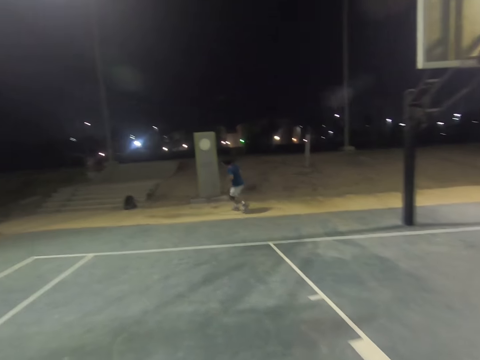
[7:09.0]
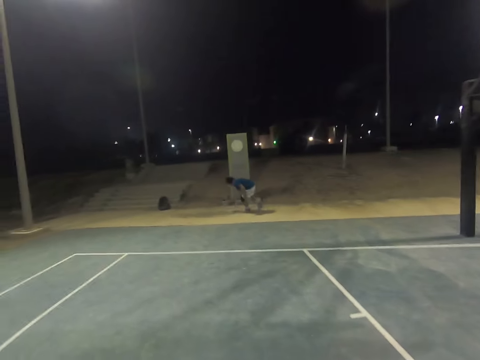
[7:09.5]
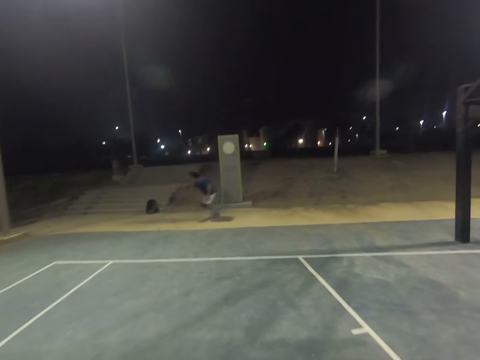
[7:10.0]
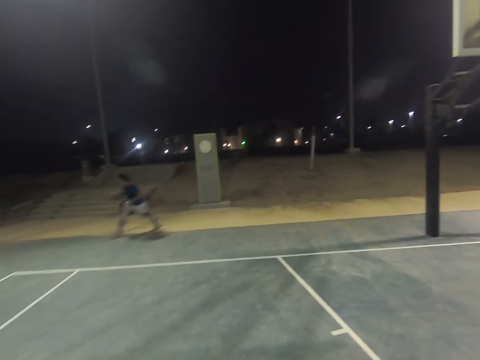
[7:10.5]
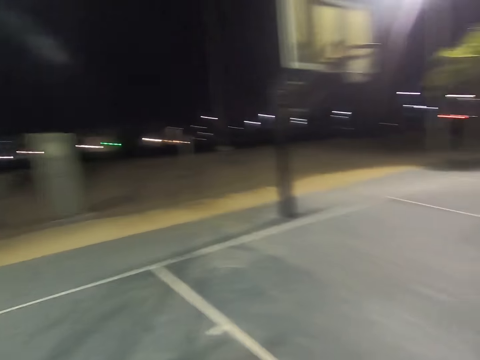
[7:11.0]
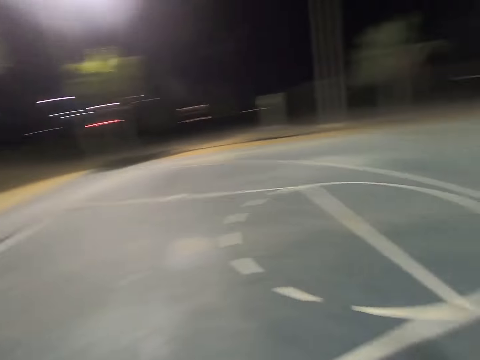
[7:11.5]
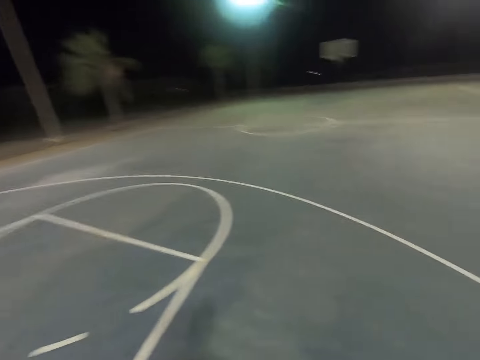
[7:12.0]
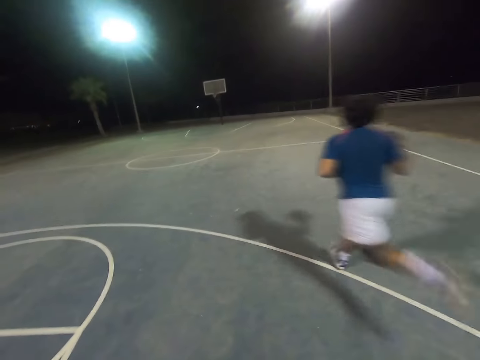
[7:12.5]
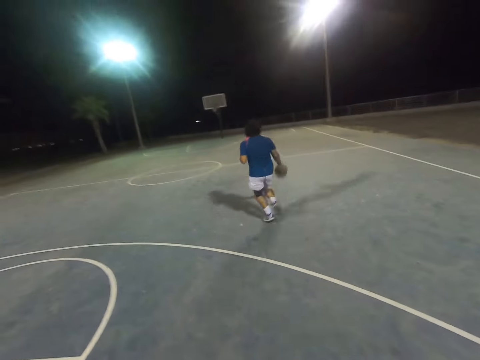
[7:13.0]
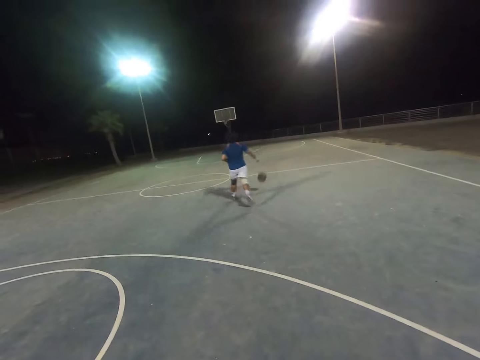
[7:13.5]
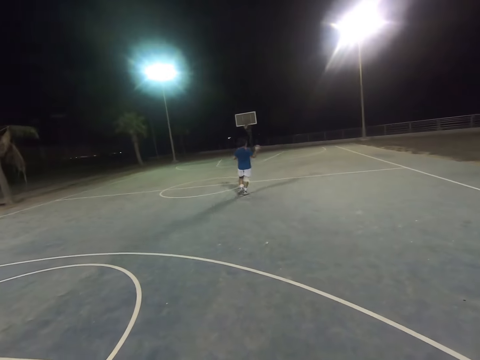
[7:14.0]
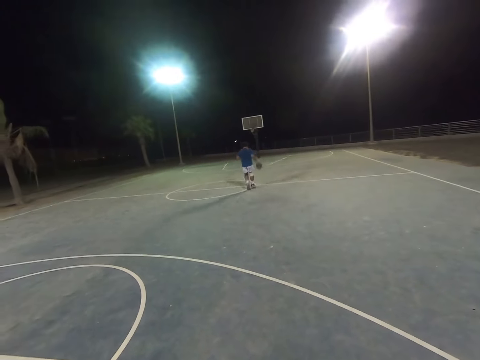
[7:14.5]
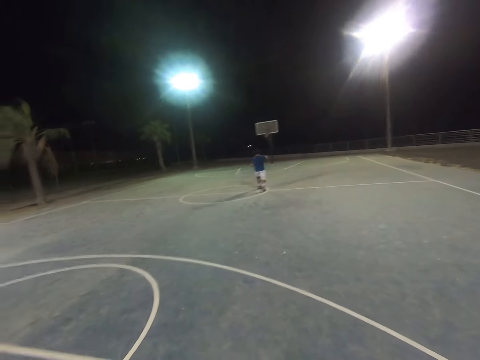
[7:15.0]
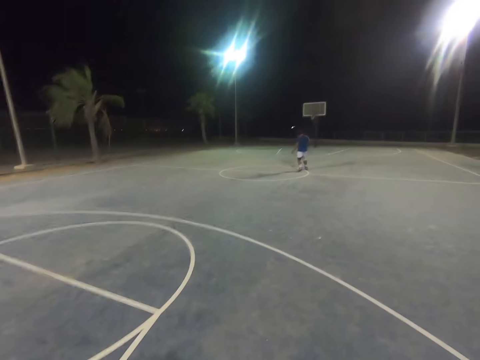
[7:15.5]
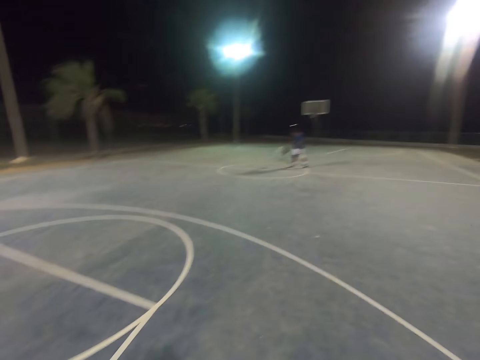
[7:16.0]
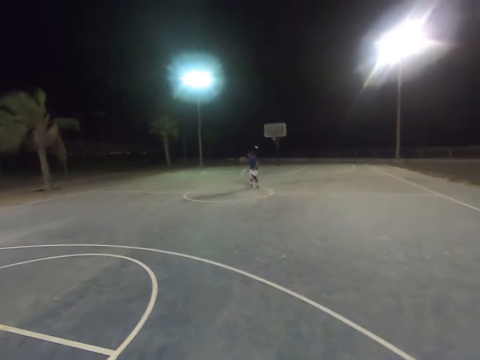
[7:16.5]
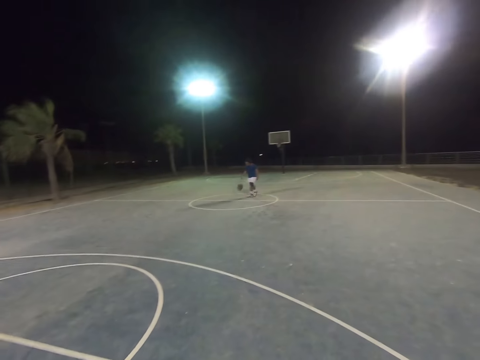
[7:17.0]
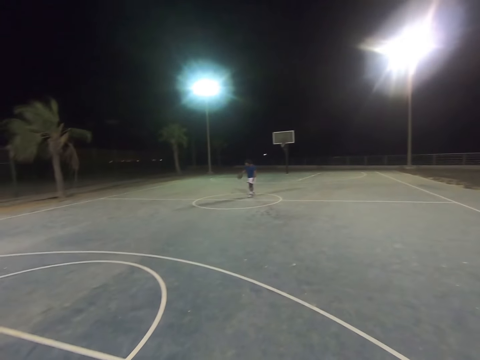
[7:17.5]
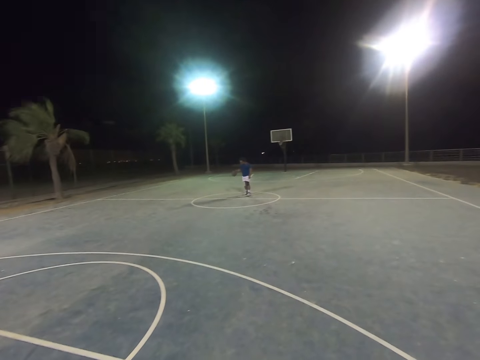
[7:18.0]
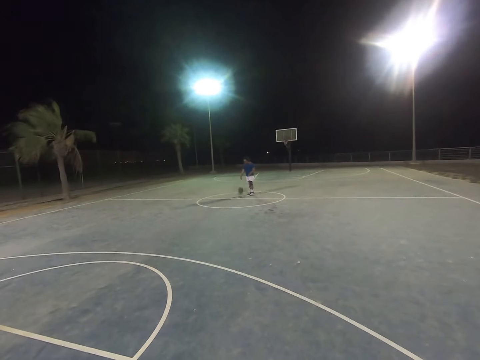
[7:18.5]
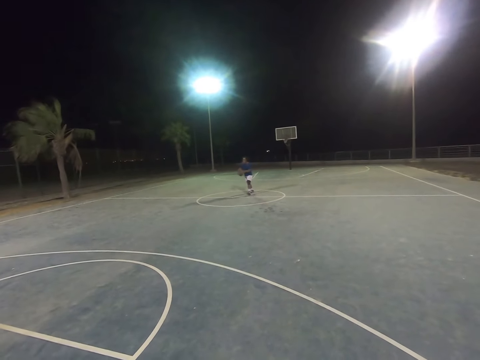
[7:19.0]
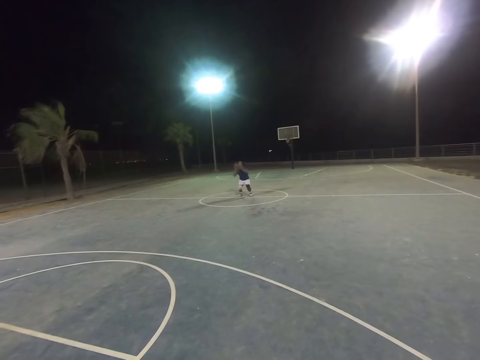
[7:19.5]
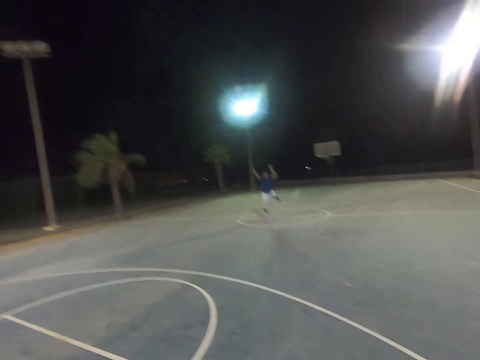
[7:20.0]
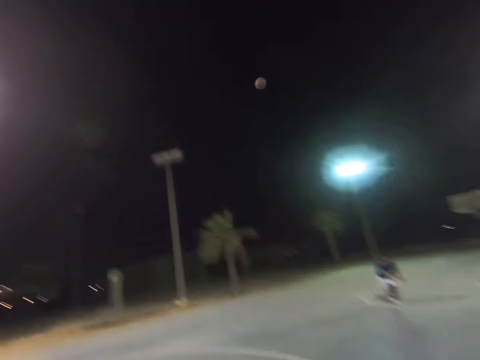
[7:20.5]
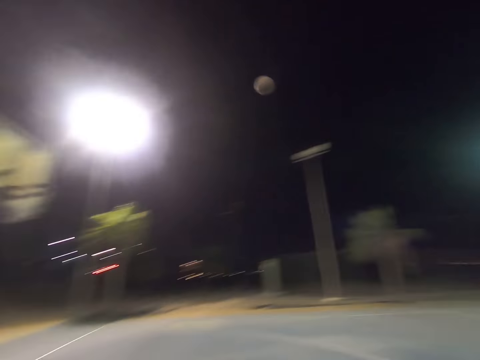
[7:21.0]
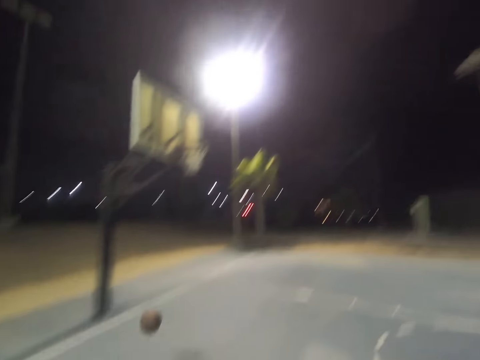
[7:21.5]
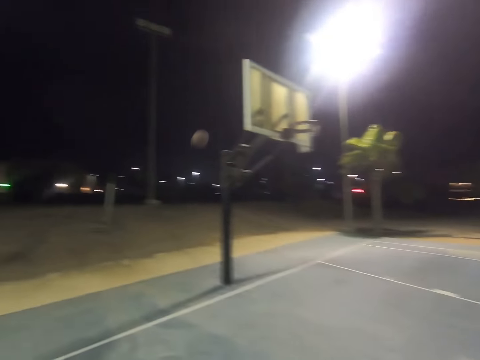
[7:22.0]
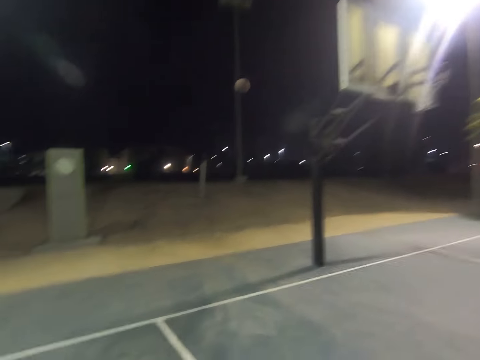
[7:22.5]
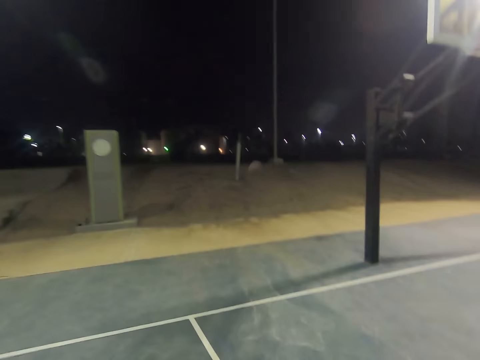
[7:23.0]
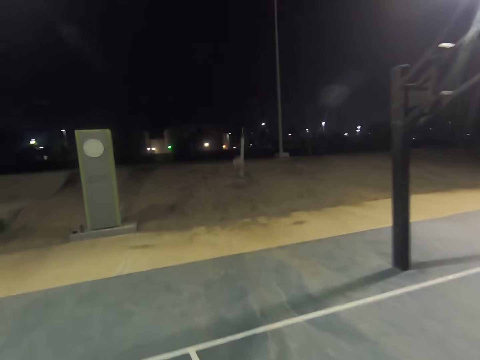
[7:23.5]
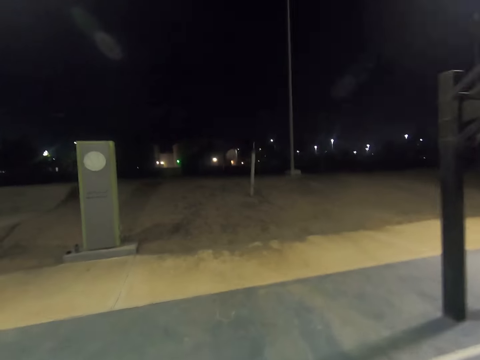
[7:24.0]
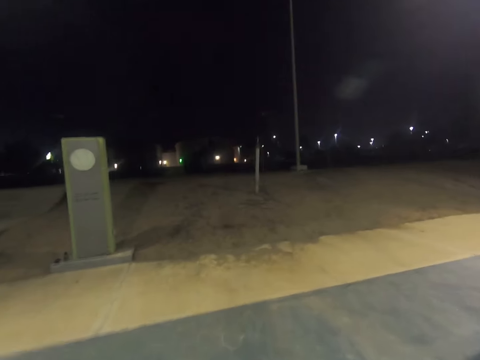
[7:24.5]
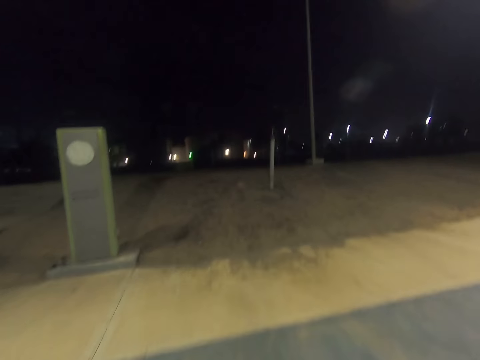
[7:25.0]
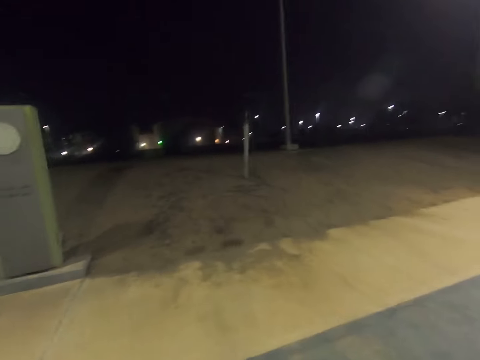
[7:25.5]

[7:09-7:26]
A man dribbles the basketball. The camera wearer looks around. The man dribbles the basketball. The man throws the basketball. The camera wearer walks towards the basketball.

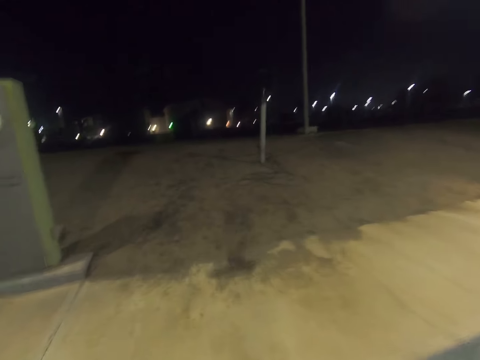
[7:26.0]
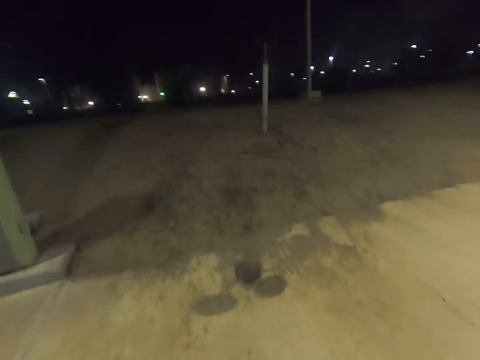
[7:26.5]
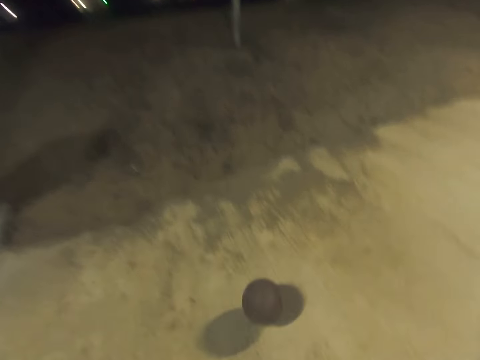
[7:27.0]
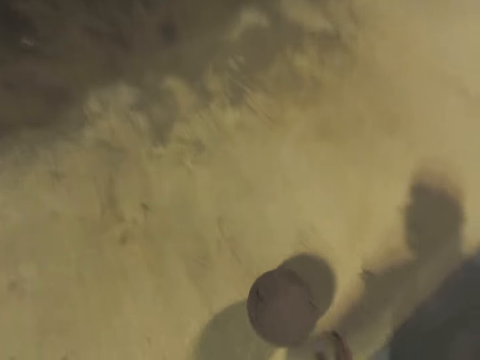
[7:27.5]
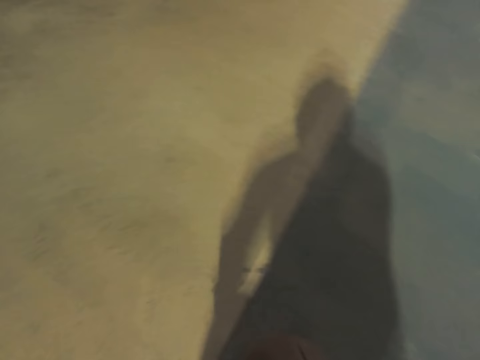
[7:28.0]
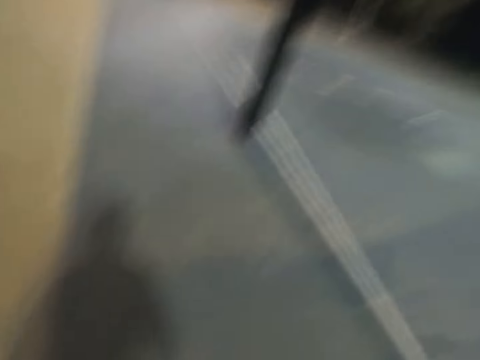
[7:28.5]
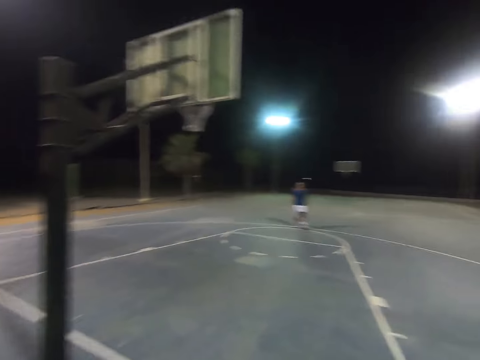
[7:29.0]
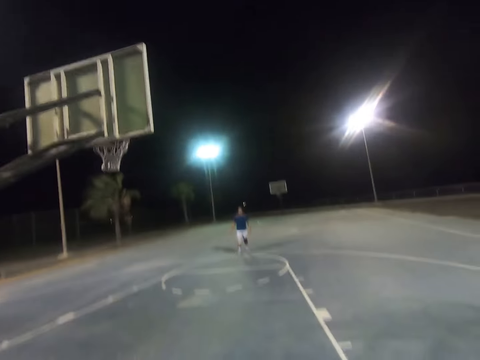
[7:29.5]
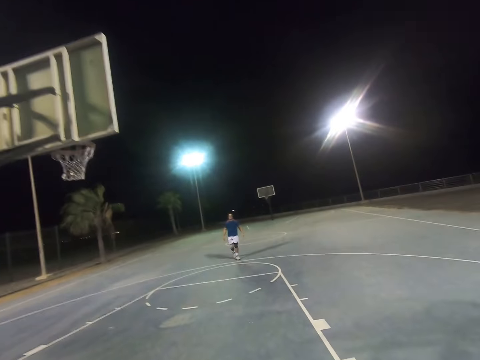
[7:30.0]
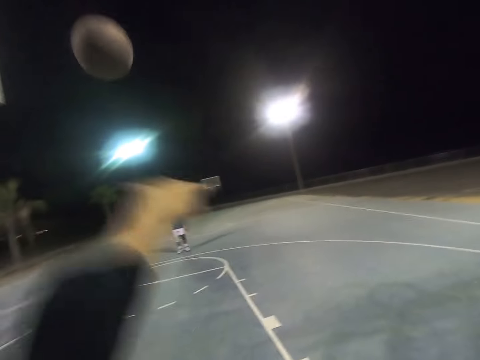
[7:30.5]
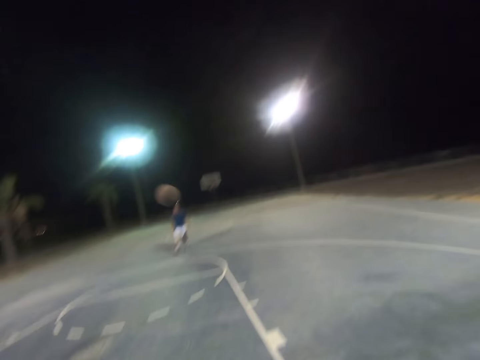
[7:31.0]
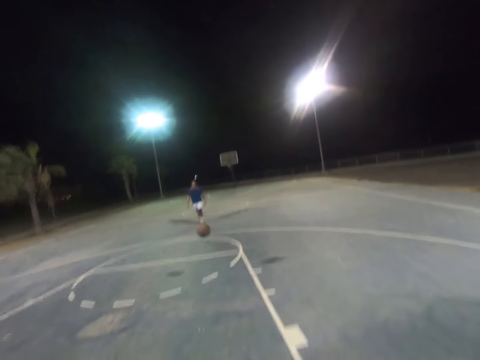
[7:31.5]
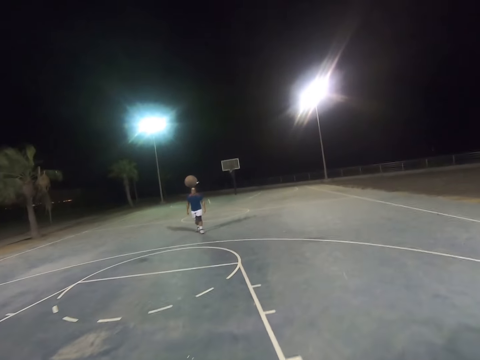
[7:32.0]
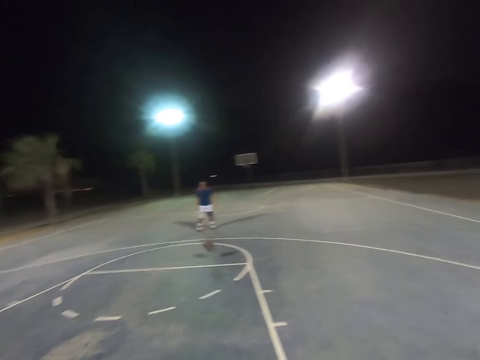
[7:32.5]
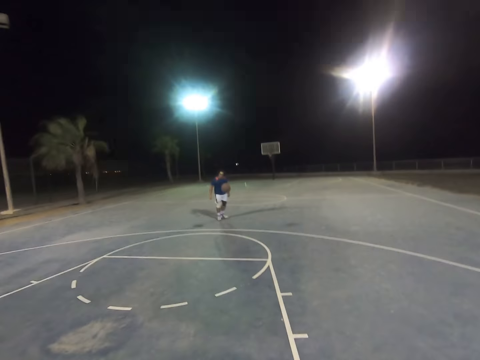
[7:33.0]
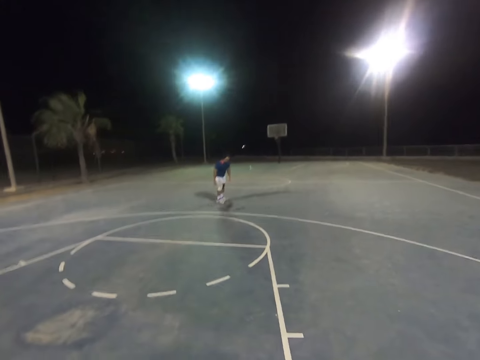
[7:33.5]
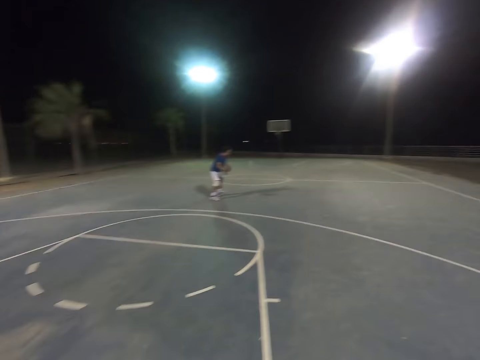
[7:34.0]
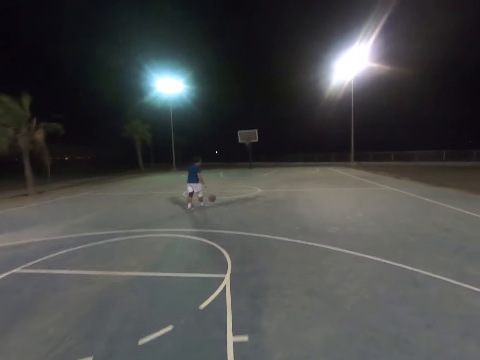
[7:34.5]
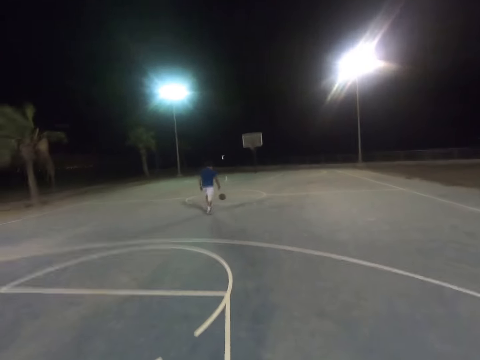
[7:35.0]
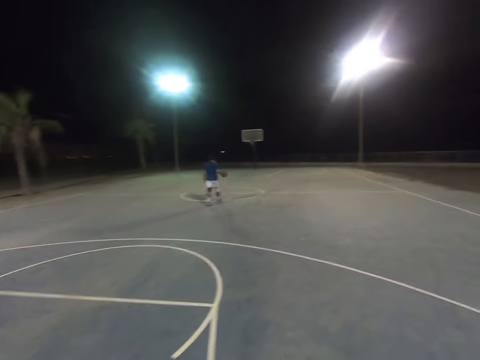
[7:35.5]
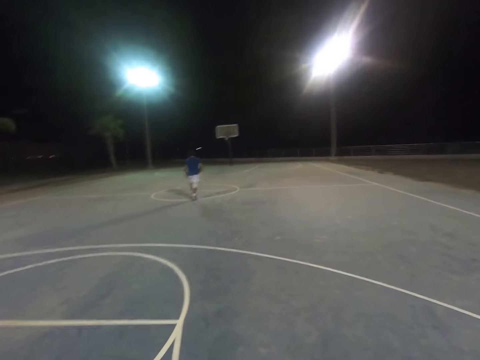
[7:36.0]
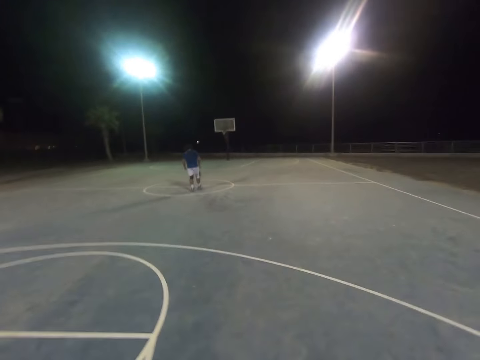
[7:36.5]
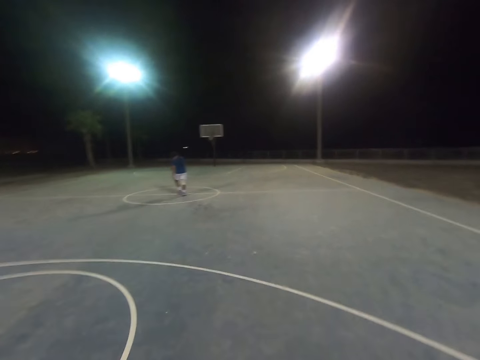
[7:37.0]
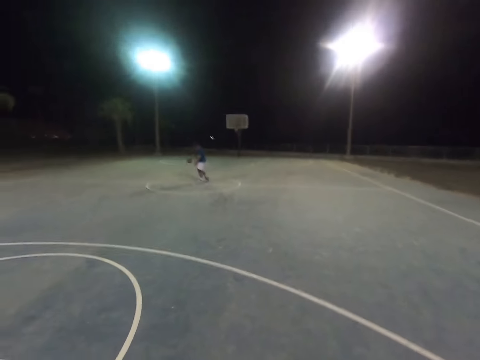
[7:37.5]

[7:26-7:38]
The camera wearer picks up the basketball. They throw the basketball. A man dribbles the basketball.
